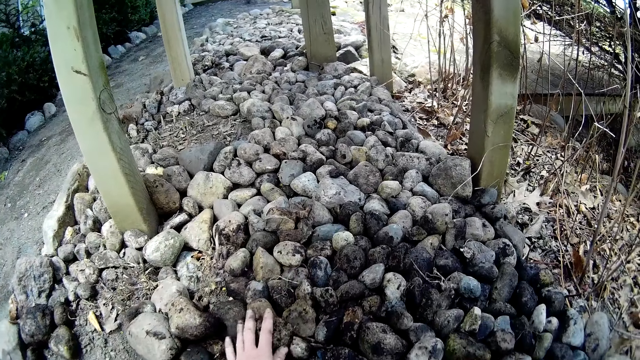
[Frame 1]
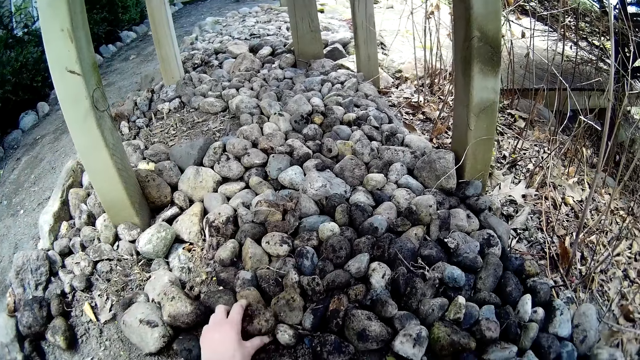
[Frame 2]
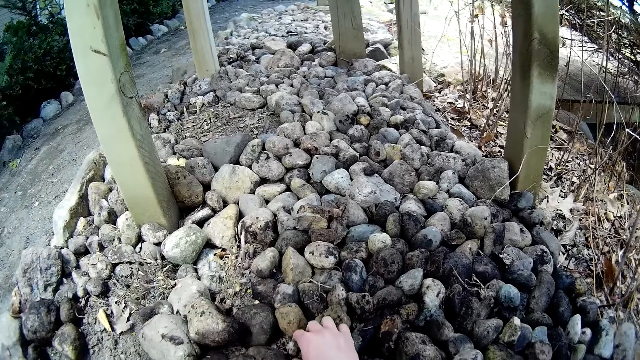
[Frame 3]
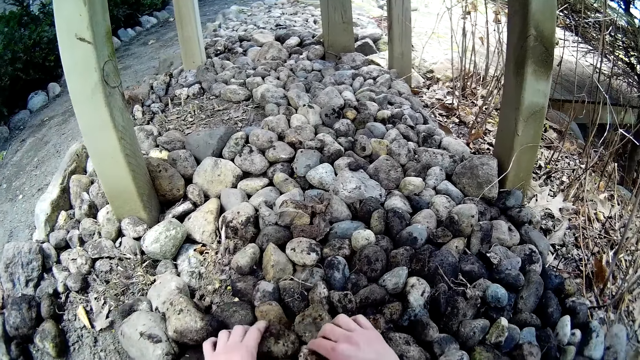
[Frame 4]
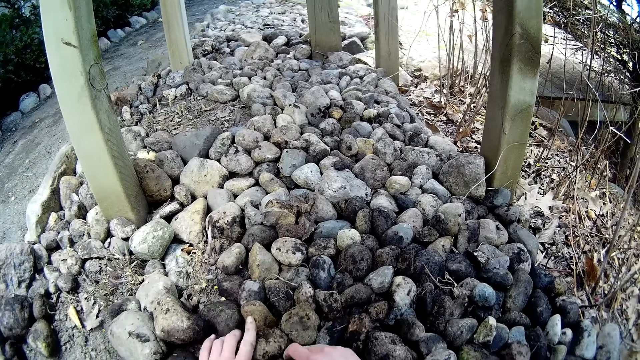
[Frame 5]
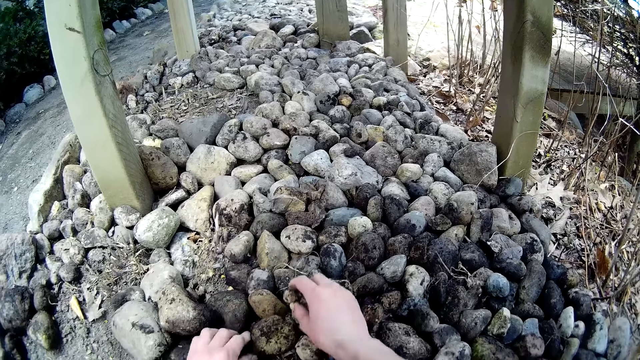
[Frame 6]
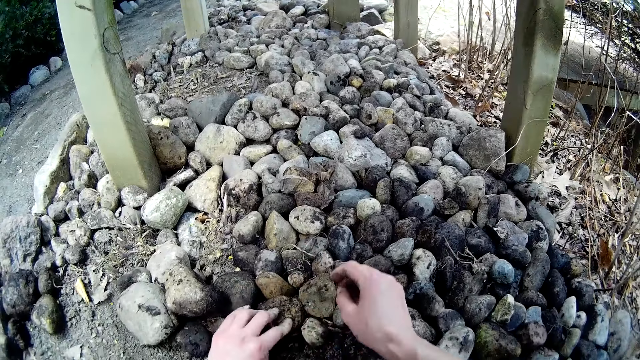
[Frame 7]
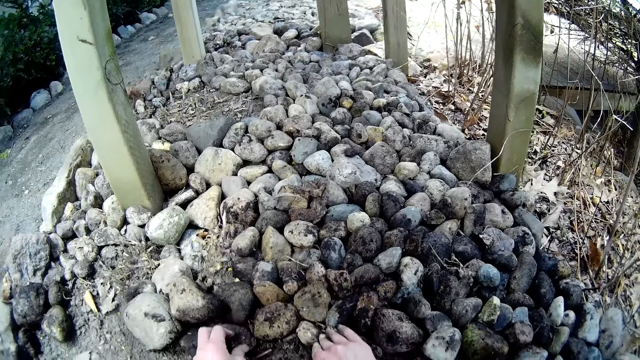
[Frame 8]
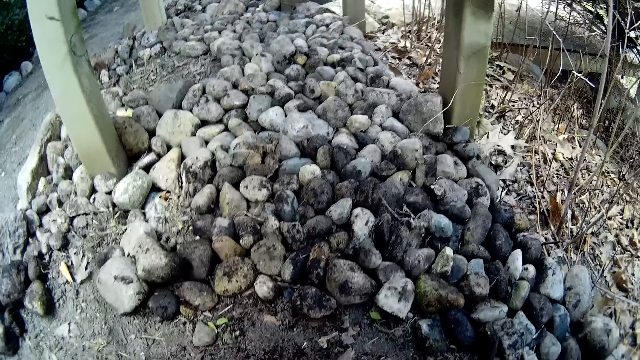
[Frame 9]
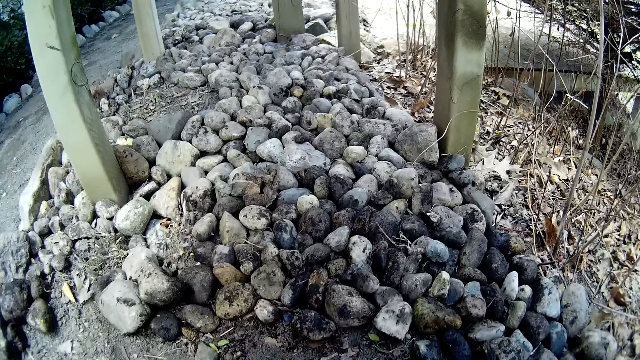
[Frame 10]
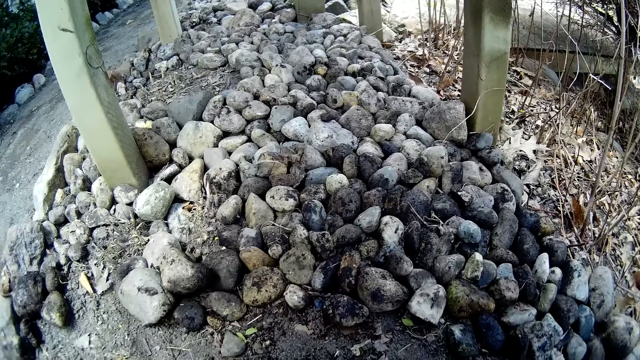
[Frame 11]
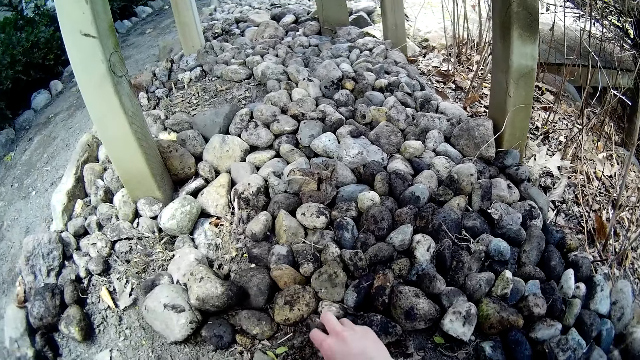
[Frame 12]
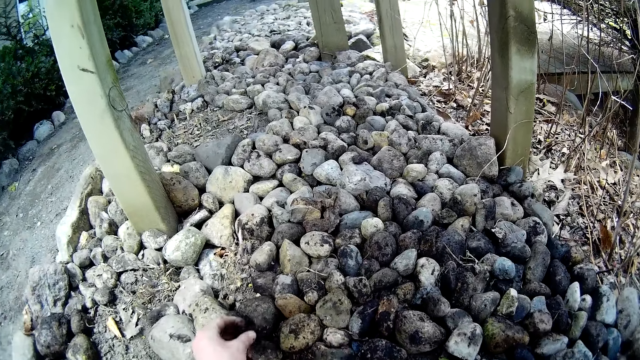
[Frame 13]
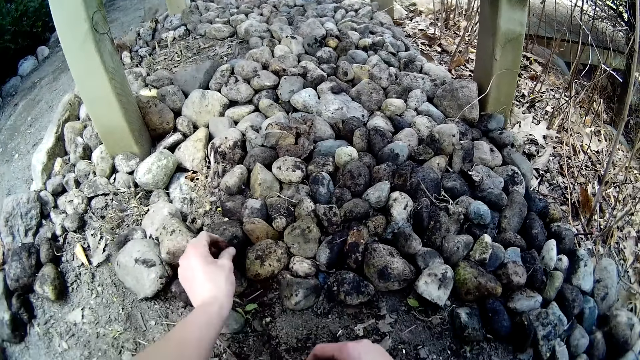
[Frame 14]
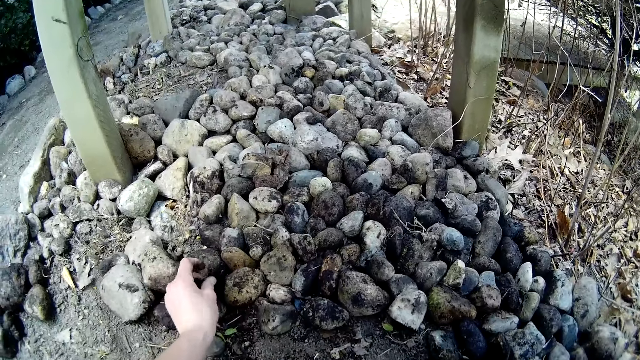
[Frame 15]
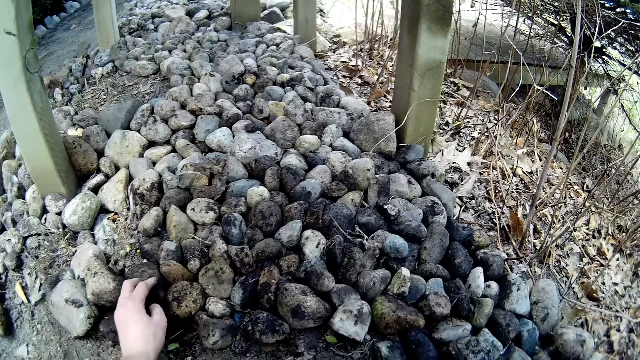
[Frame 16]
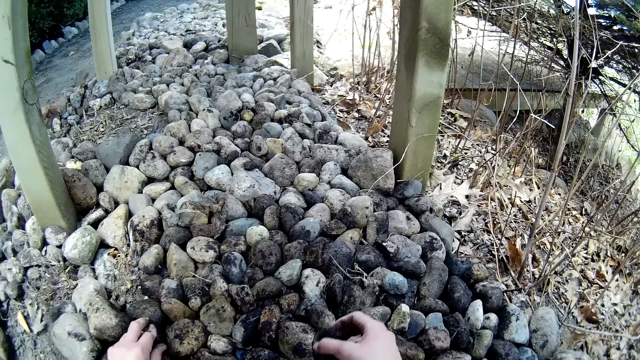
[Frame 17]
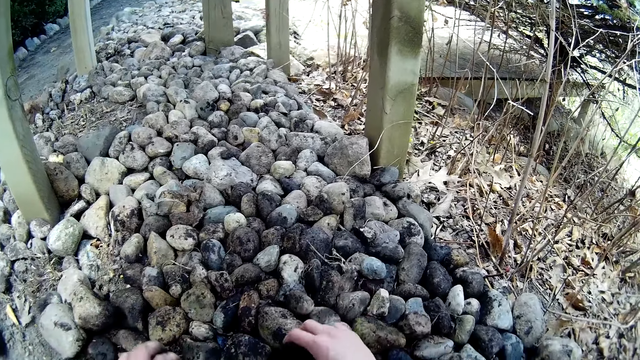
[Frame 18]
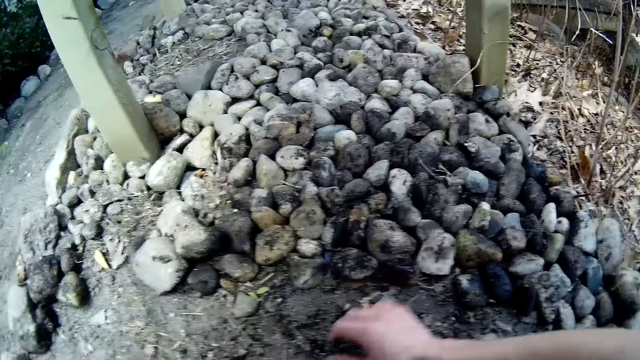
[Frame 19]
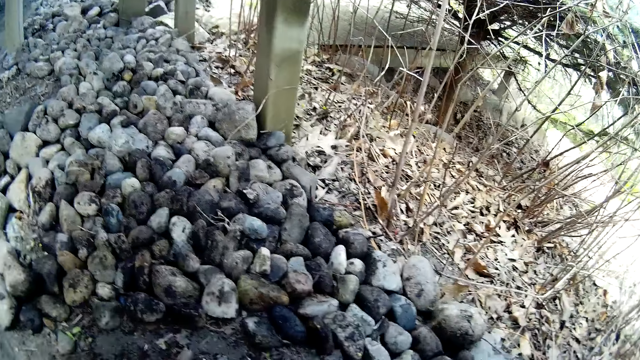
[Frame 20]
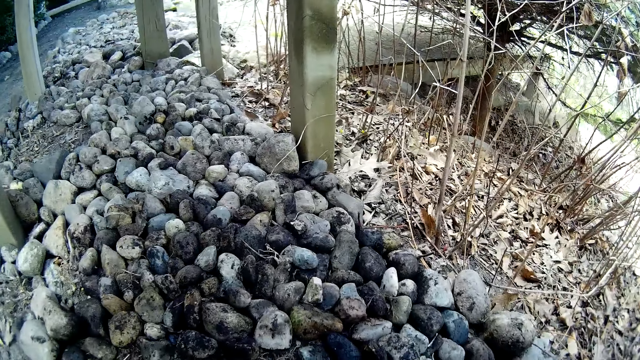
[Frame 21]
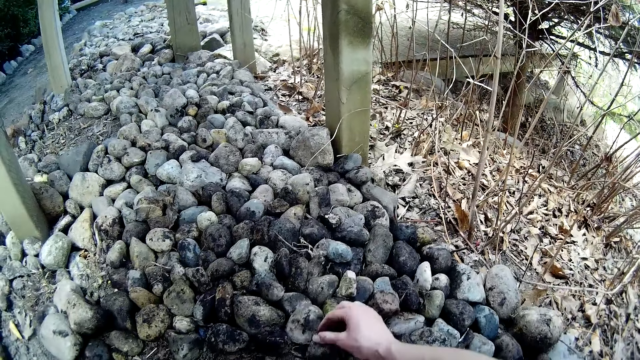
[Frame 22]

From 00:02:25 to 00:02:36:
The camera wearer drops a stone on a stone on the floor with his left hand. He moves a stone on the floor with his right hand. He drops a stone on the floor with his right hand. He drops a stone on a stone on the floor with his left hand. He drops a stone on the floor with his right hand.

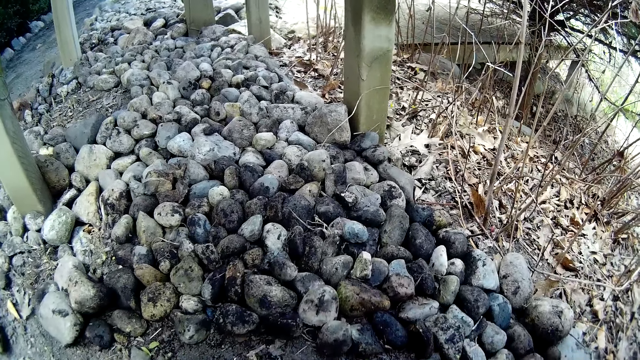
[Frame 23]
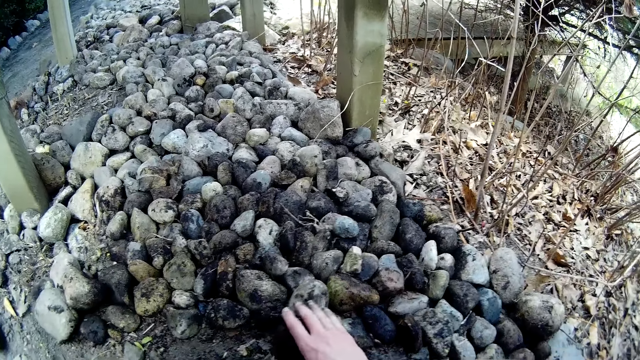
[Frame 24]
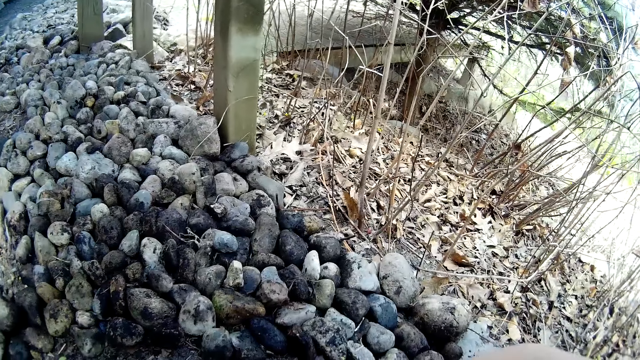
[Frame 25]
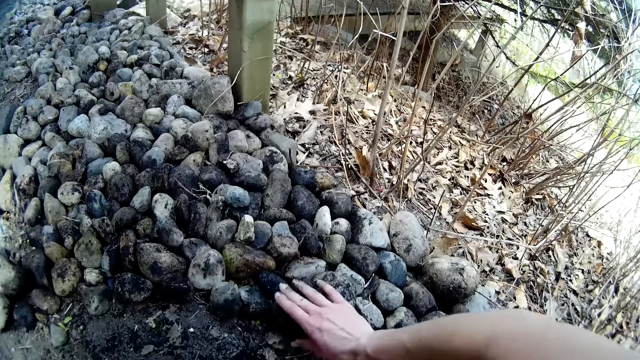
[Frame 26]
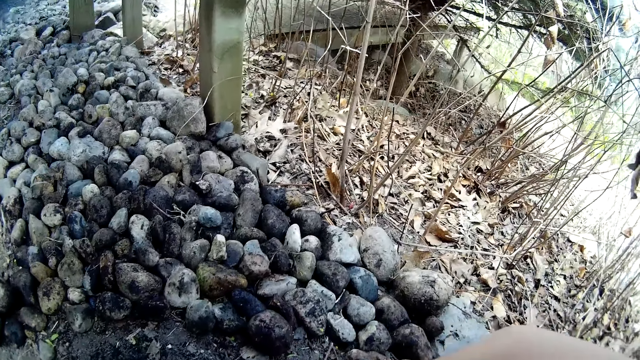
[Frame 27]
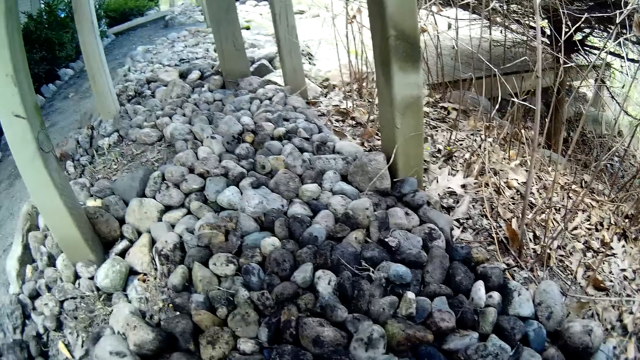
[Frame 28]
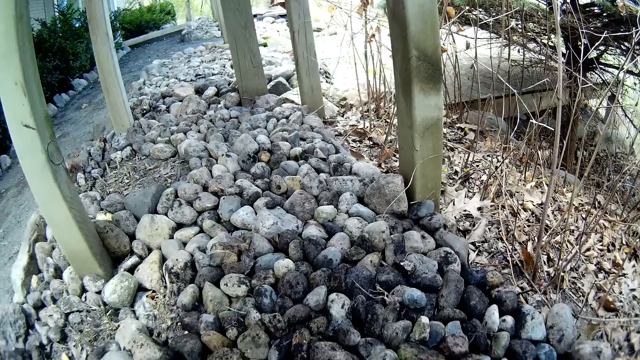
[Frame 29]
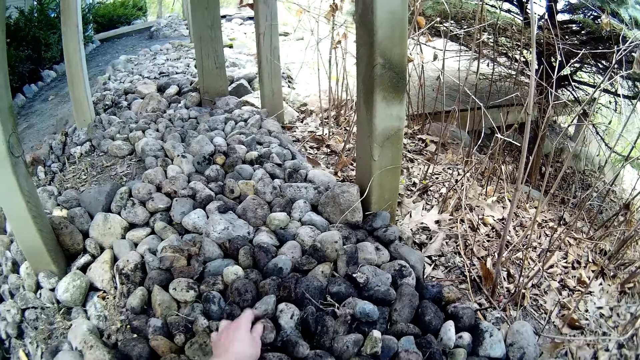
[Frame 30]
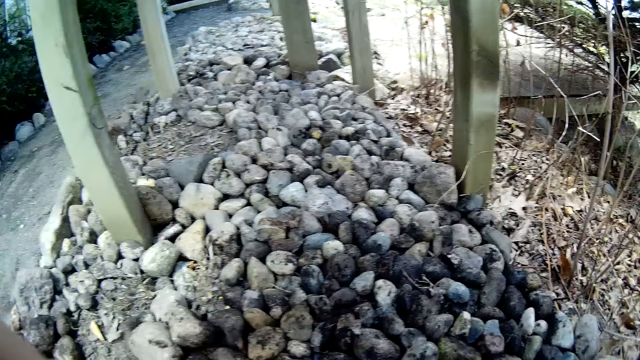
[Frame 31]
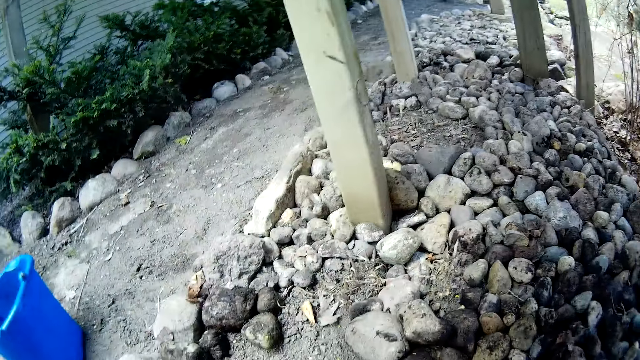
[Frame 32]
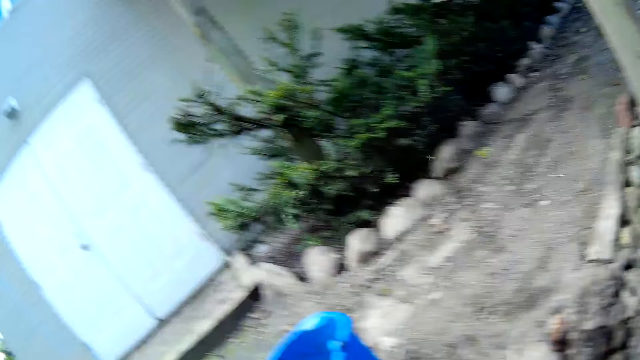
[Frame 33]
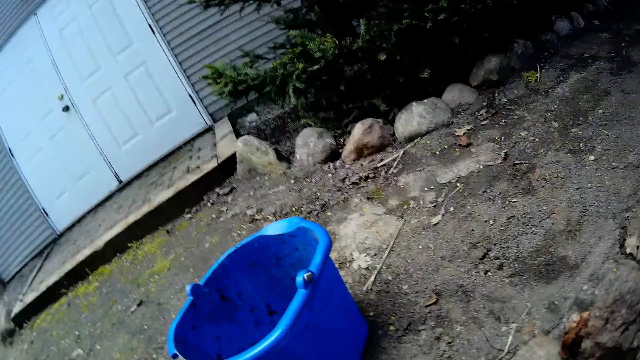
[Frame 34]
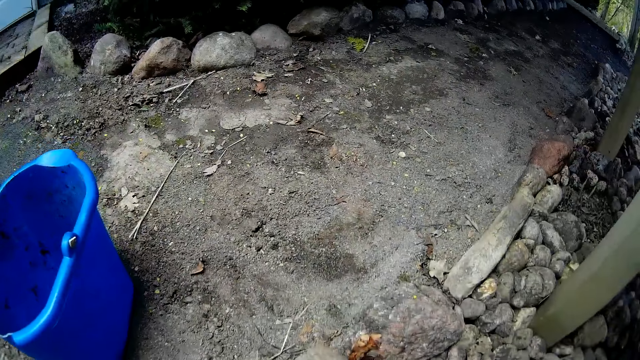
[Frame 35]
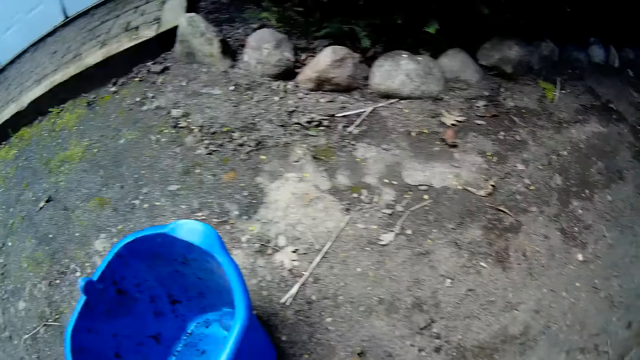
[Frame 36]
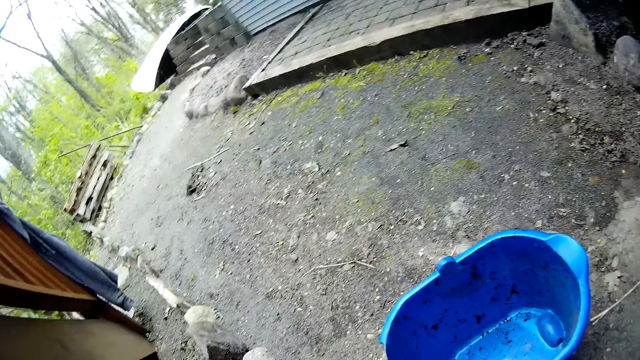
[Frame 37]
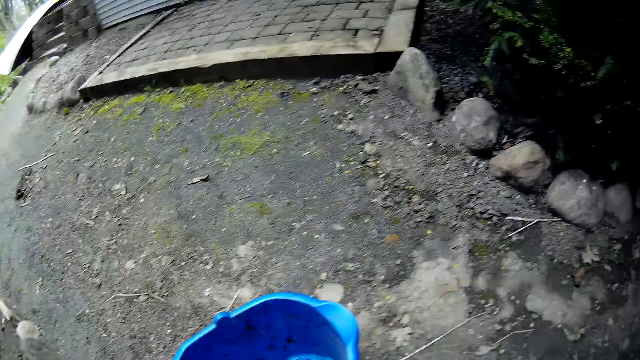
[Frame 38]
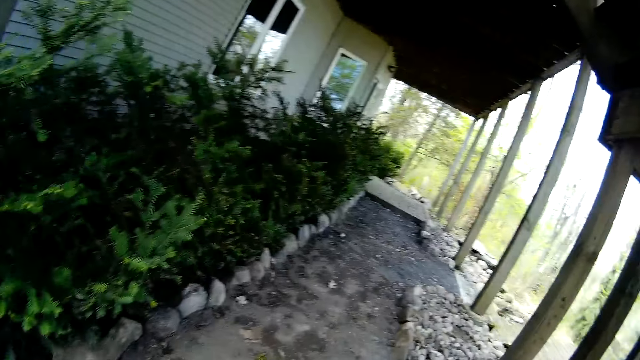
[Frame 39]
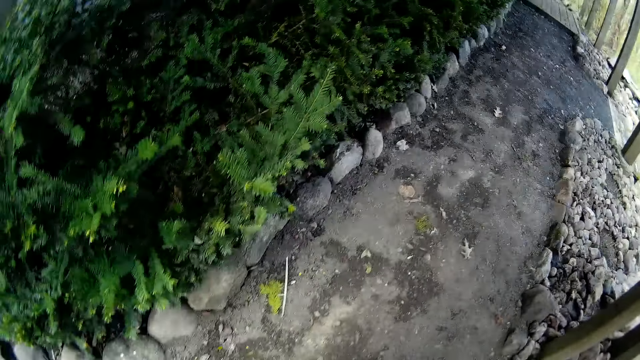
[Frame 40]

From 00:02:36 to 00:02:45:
The camera wearer drops a stone on a stone on the floor with his right hand repeatedly. He drops a stone on a stone on the floor with his left hand. He walks on a pathway.
